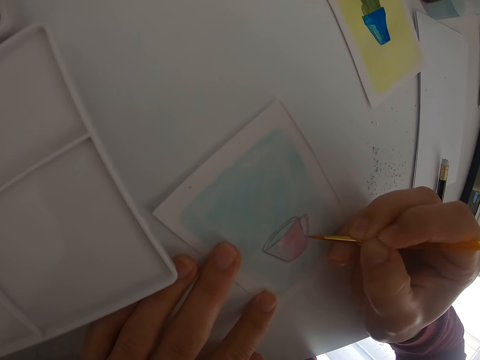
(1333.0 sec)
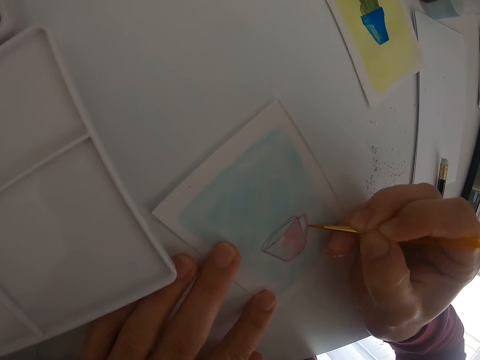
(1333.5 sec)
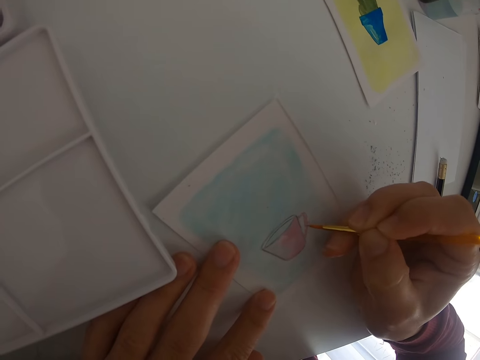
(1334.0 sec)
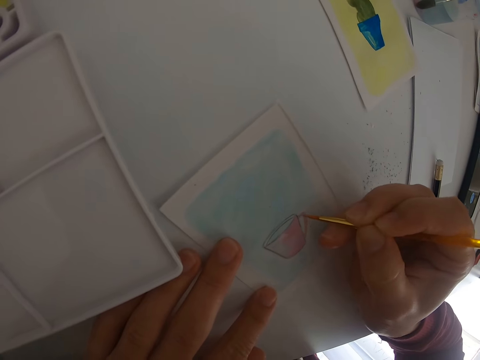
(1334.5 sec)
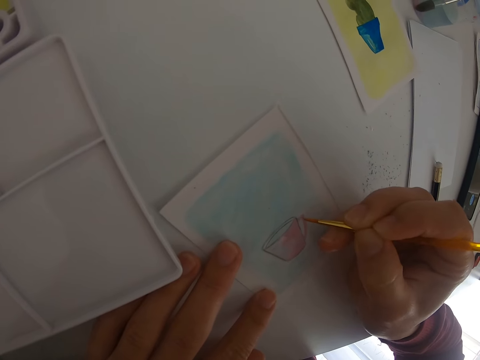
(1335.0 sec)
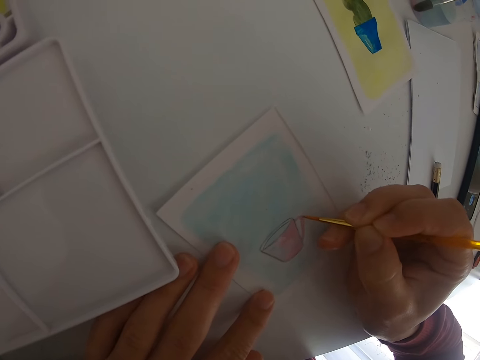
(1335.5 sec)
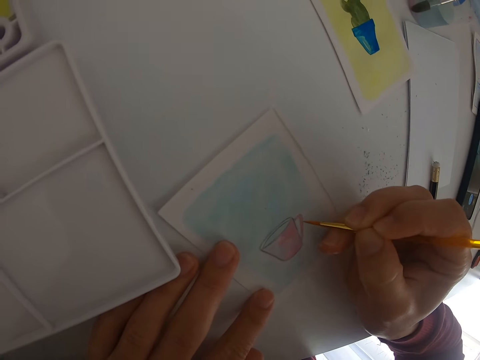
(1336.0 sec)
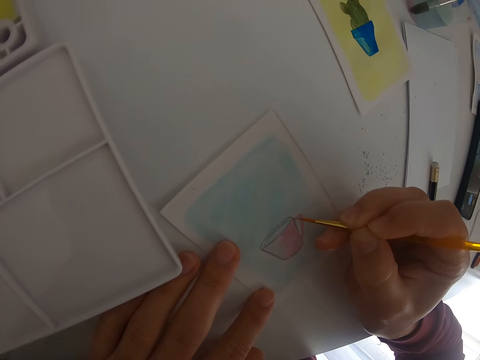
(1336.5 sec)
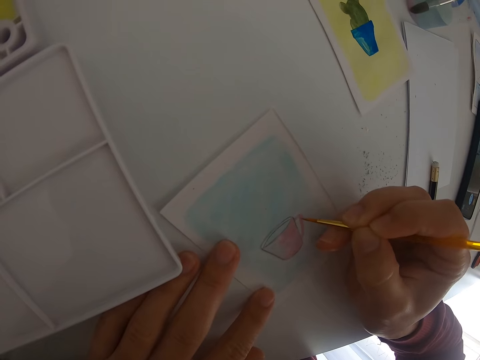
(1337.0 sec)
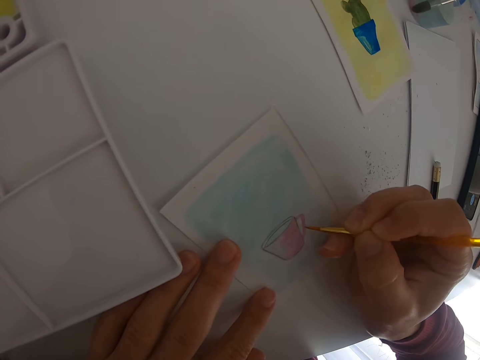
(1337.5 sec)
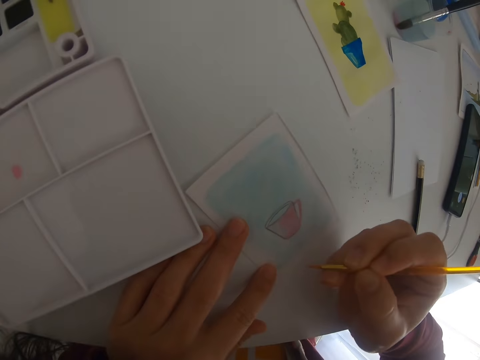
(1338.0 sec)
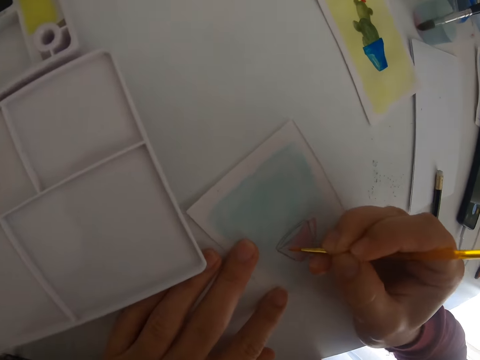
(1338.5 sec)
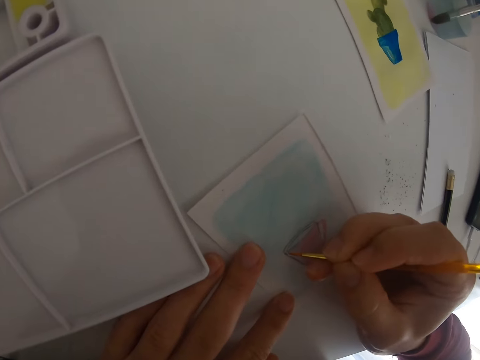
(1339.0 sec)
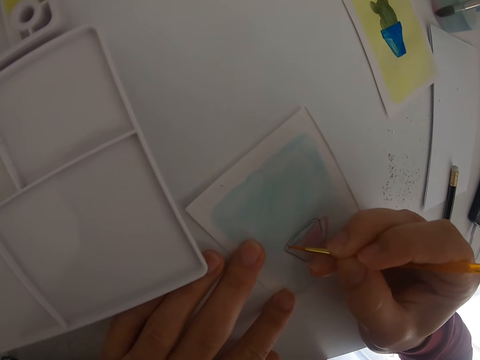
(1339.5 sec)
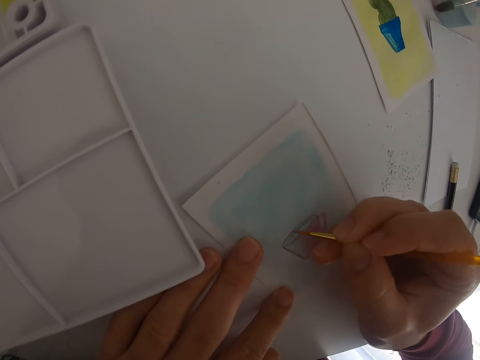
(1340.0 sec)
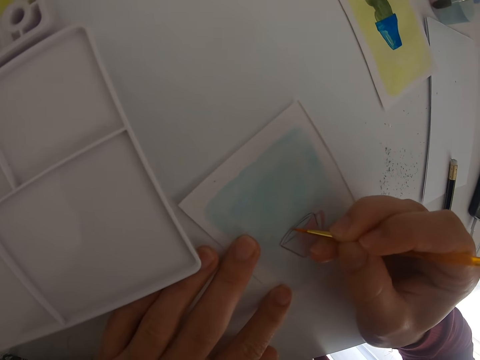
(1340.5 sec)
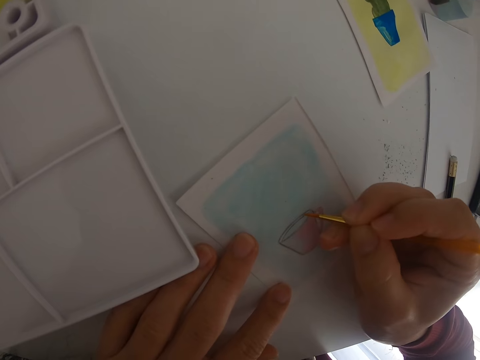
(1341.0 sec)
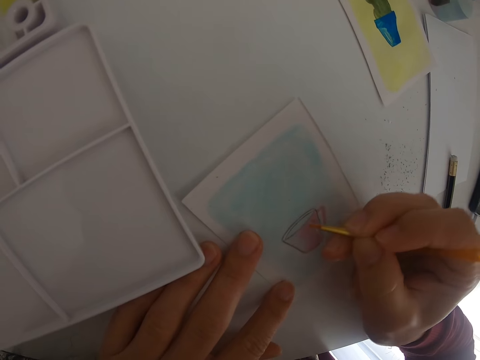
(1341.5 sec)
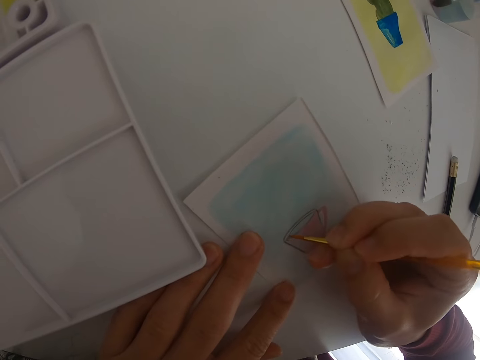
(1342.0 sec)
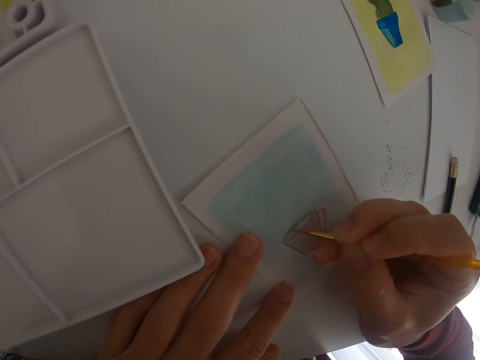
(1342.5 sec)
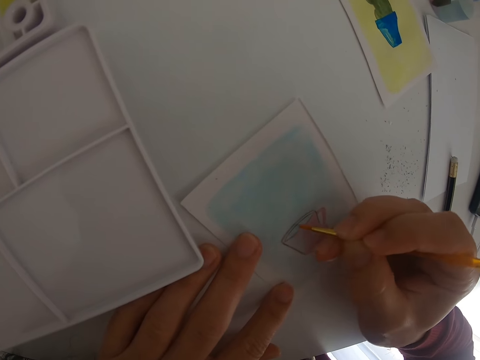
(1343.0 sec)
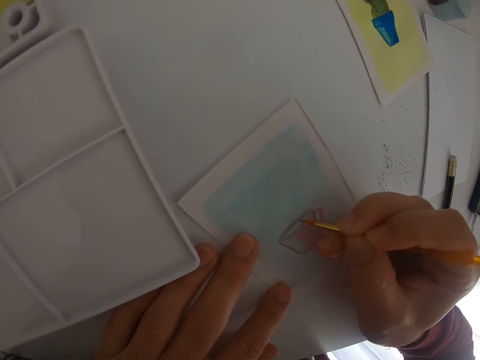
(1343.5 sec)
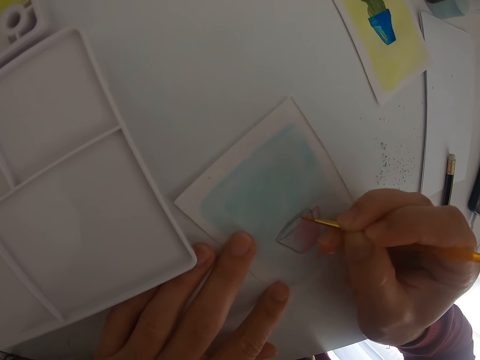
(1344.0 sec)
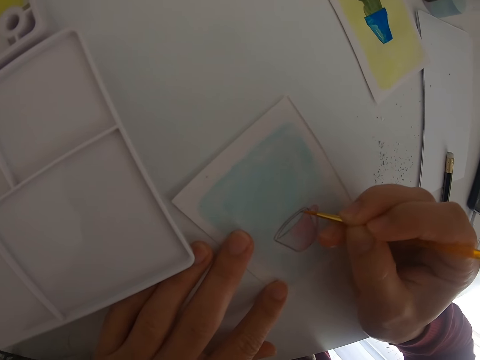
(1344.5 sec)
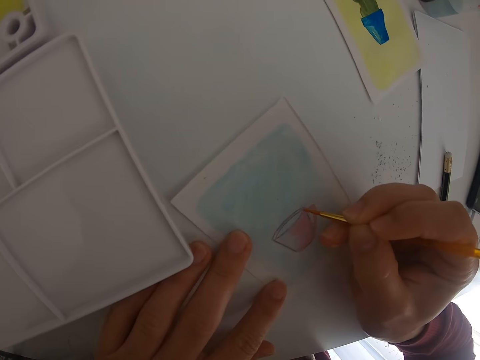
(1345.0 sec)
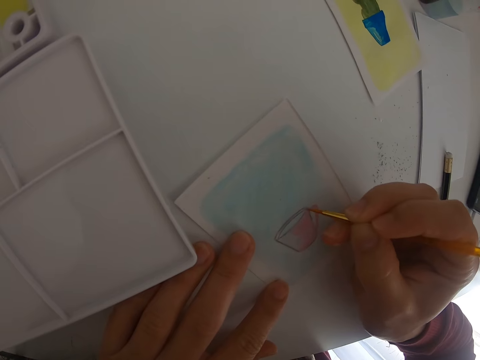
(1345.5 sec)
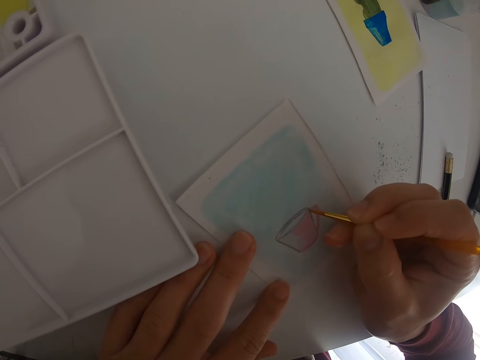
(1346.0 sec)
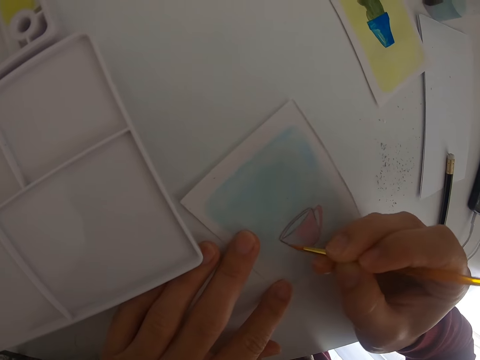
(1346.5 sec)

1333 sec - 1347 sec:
The camera wearer moves the paint brush. They paint on the drawing.

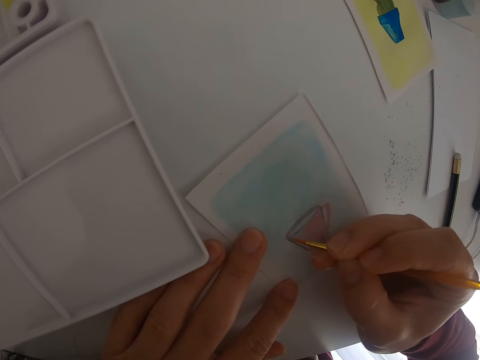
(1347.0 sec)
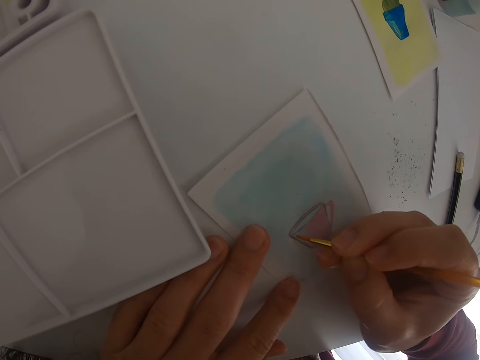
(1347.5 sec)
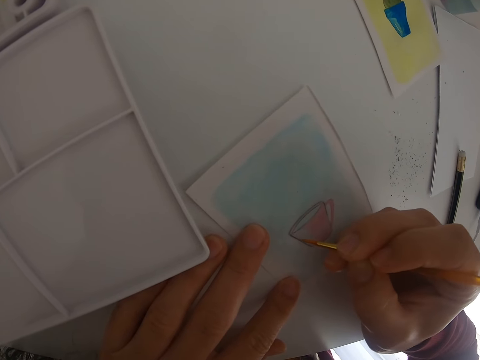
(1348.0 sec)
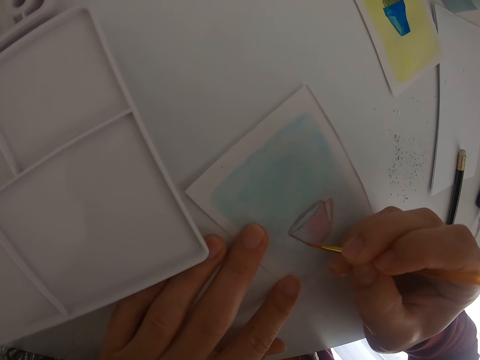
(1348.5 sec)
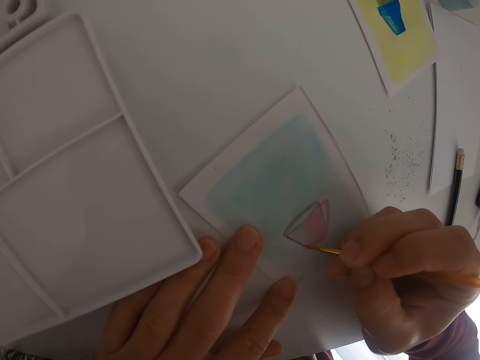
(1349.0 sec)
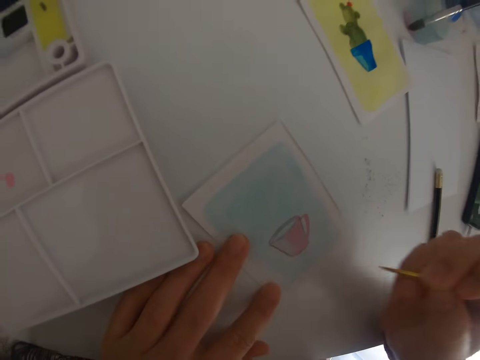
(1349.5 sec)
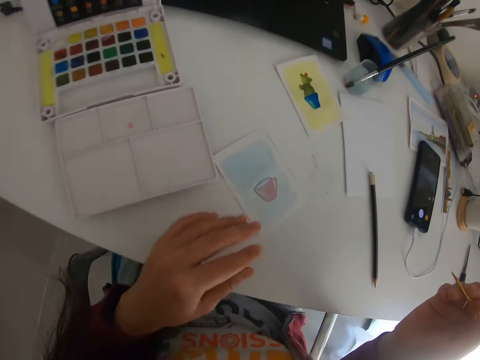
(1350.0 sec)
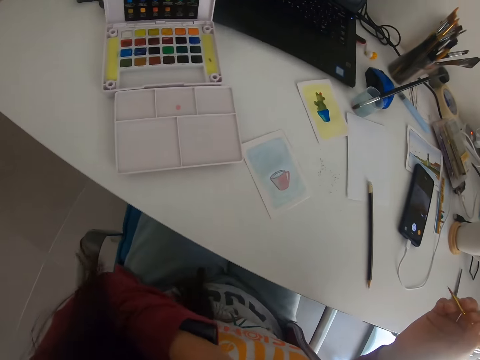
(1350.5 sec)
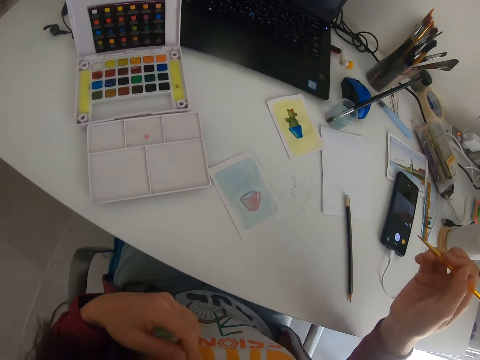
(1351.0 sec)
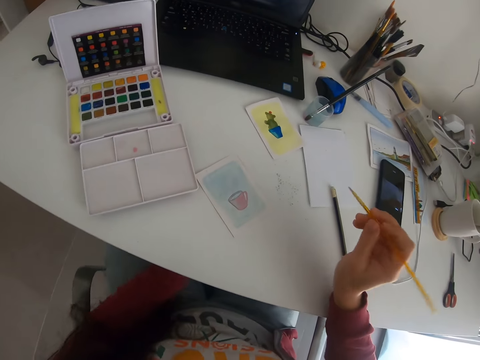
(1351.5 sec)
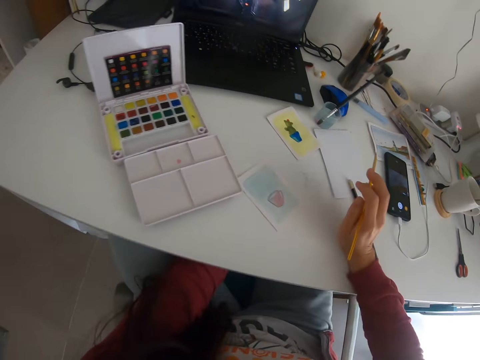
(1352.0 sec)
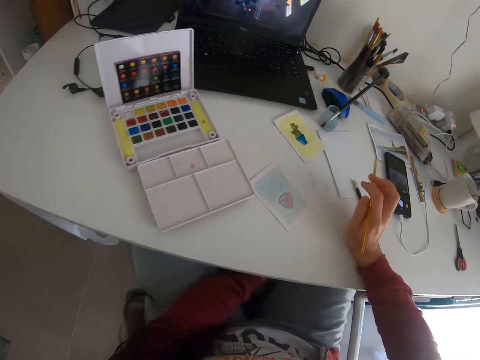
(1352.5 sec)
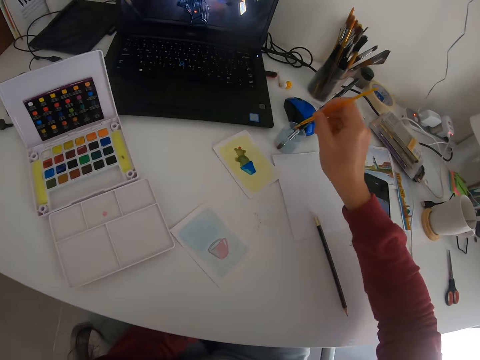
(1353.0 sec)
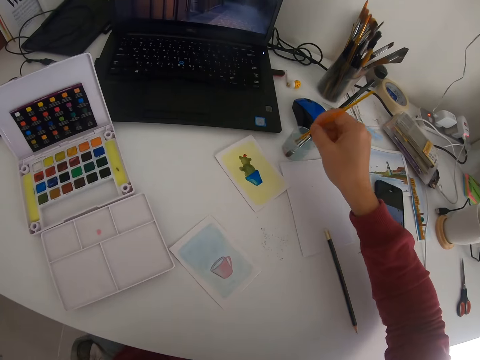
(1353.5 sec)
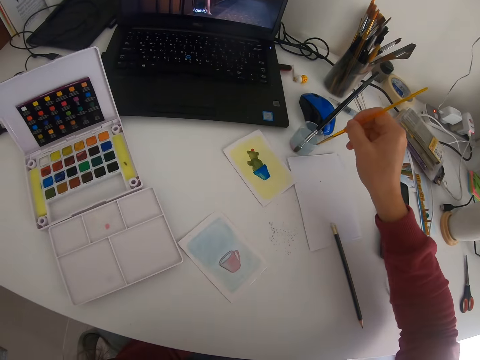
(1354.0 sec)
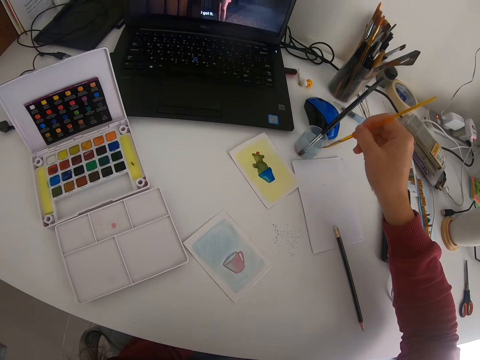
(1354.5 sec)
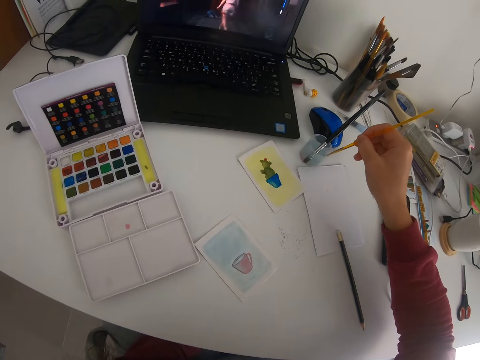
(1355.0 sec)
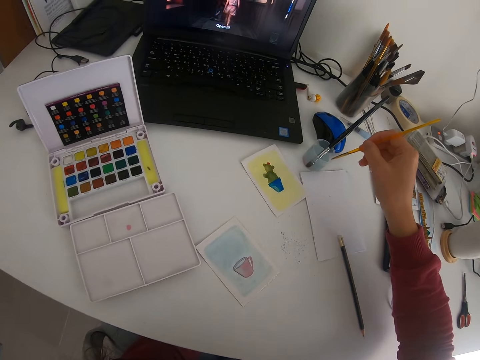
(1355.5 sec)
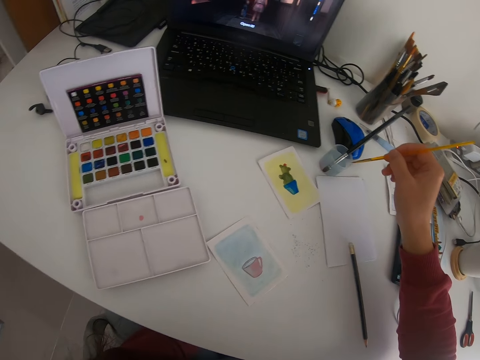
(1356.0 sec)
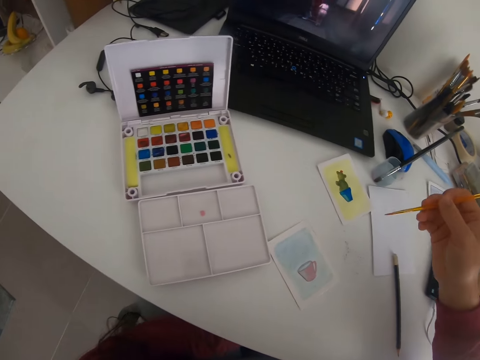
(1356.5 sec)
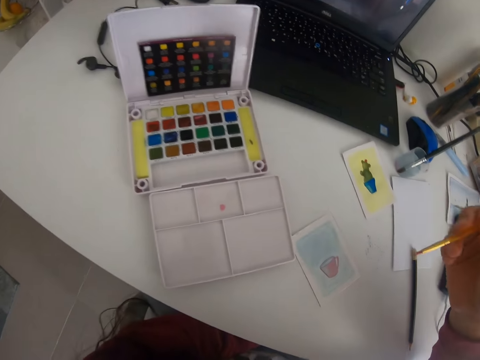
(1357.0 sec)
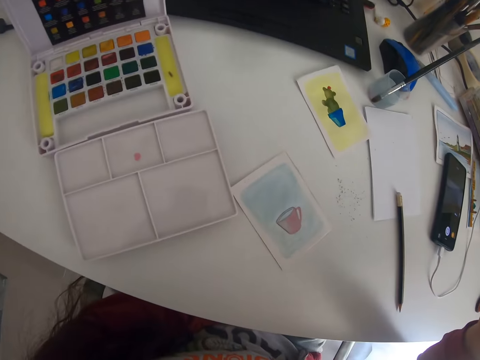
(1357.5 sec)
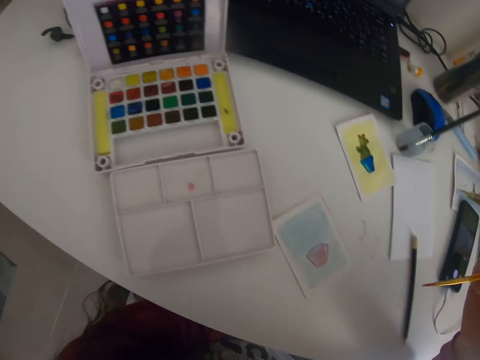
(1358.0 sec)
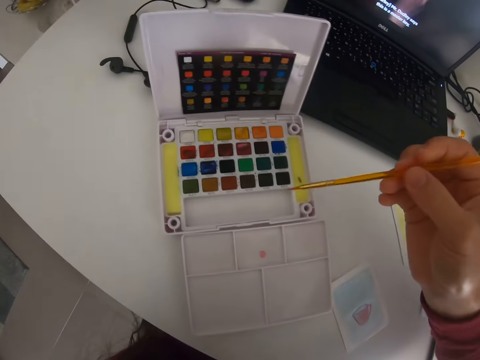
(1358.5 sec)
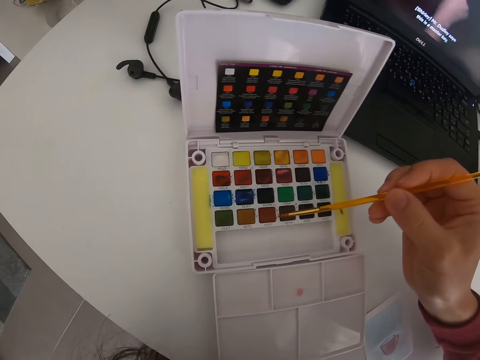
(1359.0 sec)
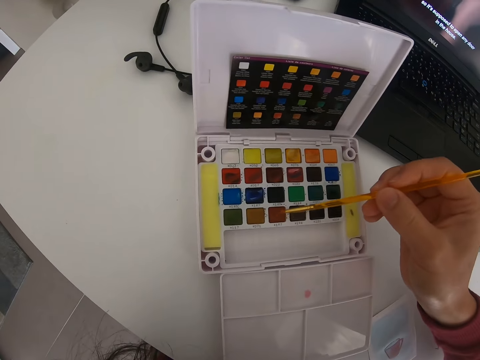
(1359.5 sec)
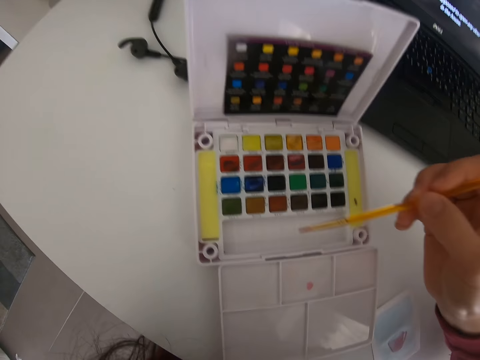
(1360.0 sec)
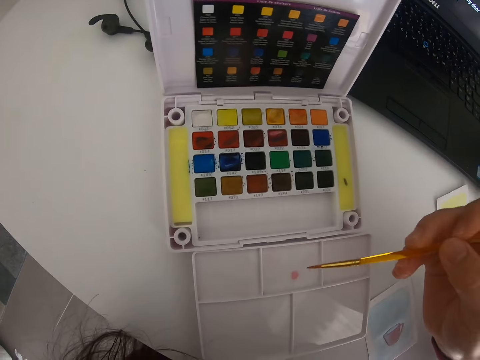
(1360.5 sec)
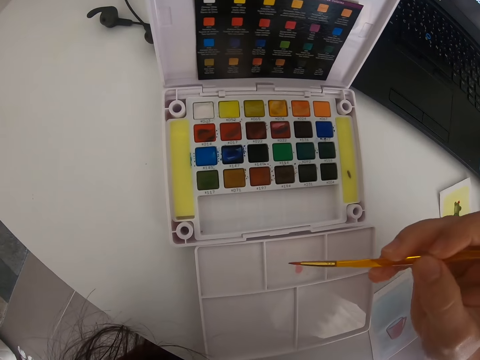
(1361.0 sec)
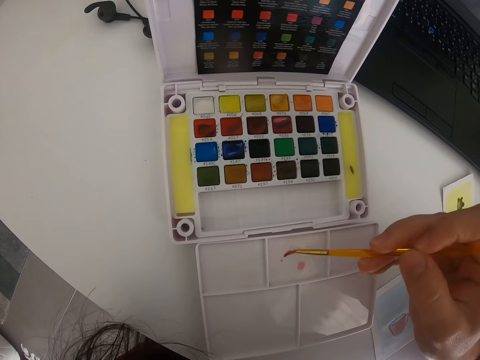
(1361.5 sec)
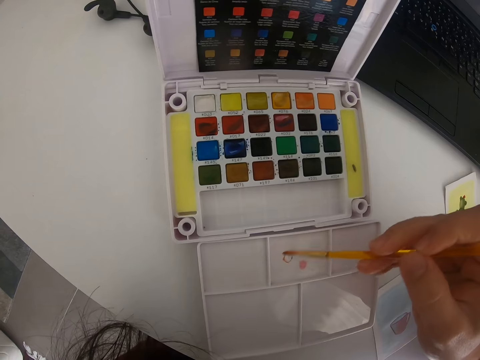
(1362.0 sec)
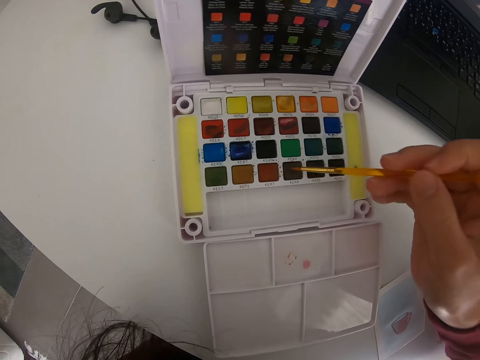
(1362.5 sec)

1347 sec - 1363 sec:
The camera wearer moves the paint brush. They lift the hands up, place the right hand on the table and put the left hand under the table. They move the paint brush. They dip the paint brush in a can with liquid. They move the paint brush. They rub off the excess liquid. They rub the paint brush in the paint. They dip the paint brush in the paint. They move the paint brush. They rub the paint brush on the board.
